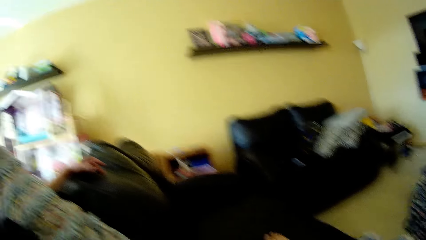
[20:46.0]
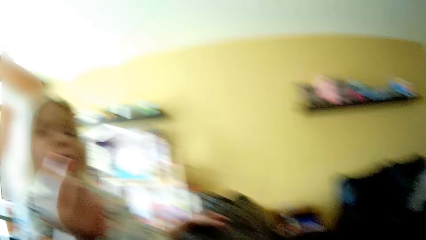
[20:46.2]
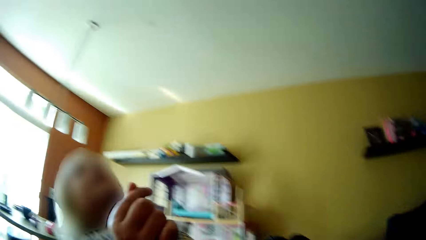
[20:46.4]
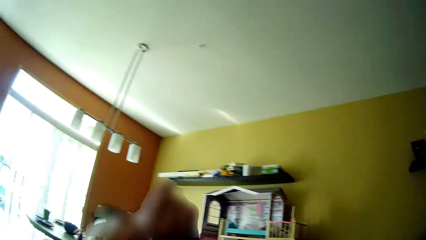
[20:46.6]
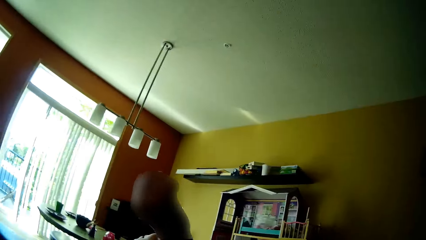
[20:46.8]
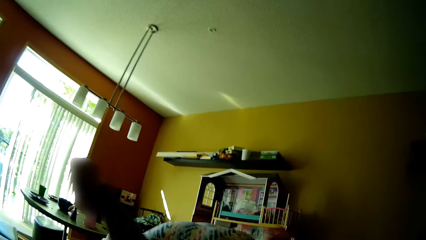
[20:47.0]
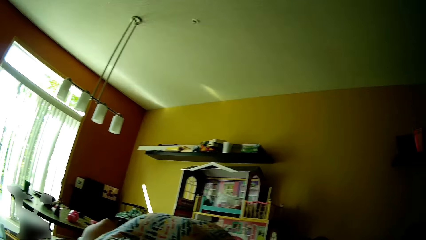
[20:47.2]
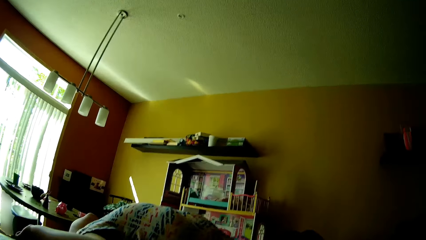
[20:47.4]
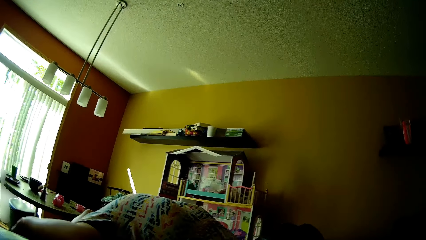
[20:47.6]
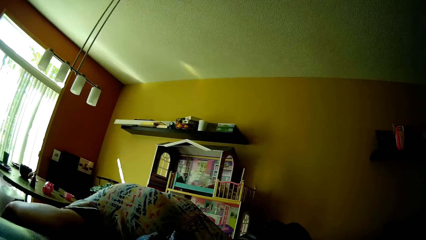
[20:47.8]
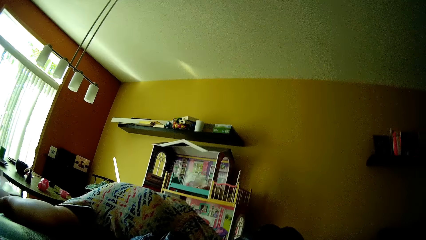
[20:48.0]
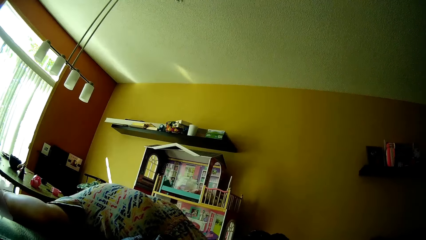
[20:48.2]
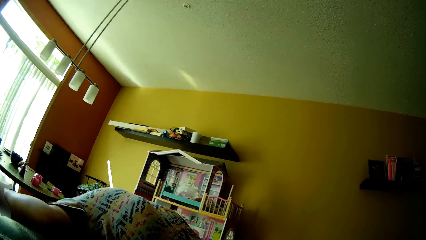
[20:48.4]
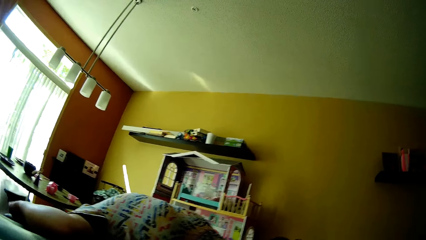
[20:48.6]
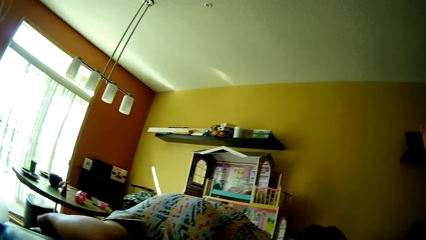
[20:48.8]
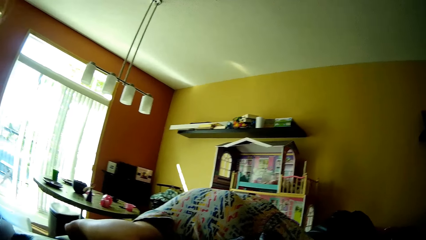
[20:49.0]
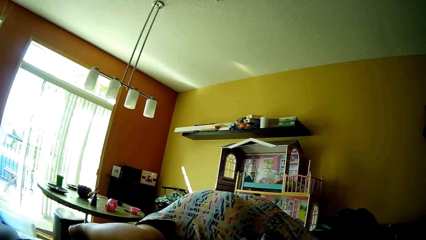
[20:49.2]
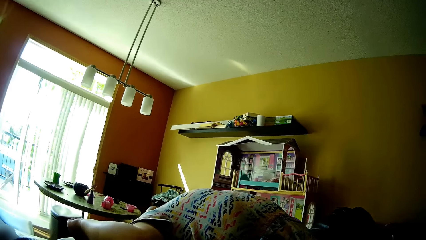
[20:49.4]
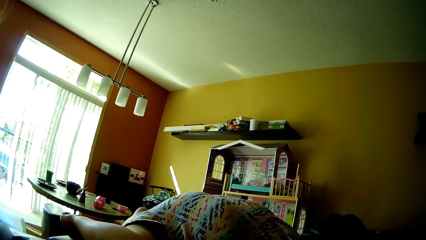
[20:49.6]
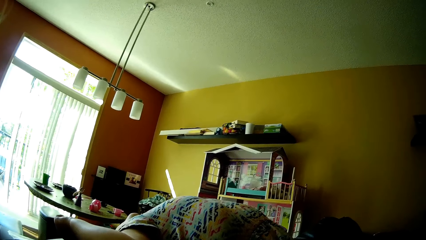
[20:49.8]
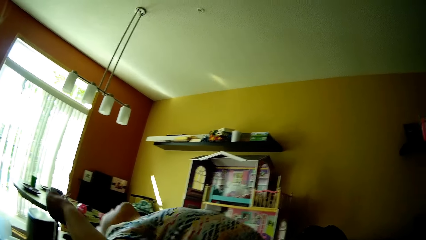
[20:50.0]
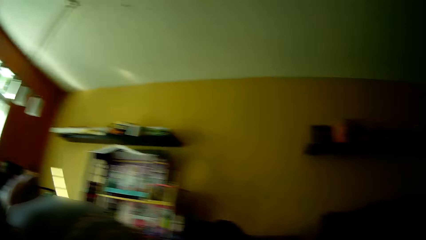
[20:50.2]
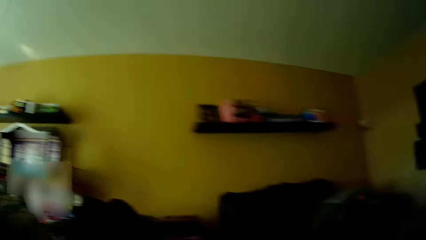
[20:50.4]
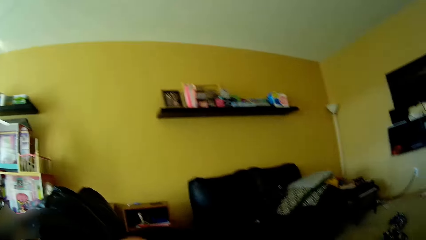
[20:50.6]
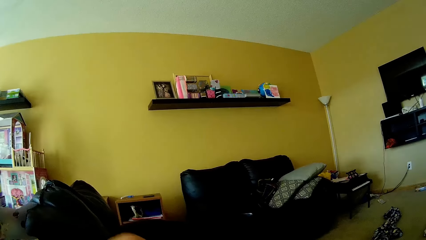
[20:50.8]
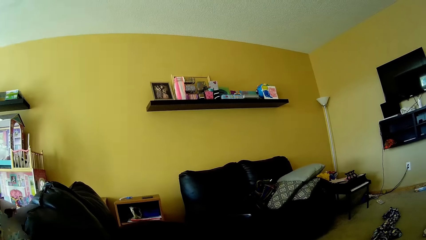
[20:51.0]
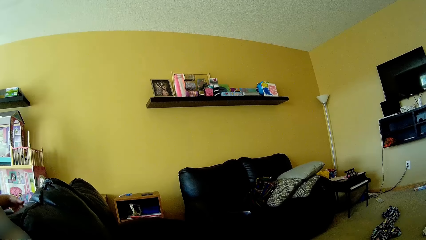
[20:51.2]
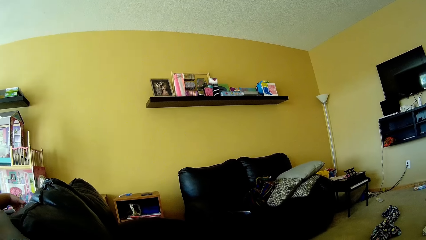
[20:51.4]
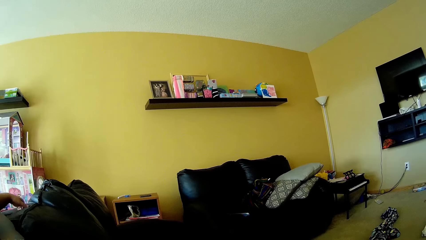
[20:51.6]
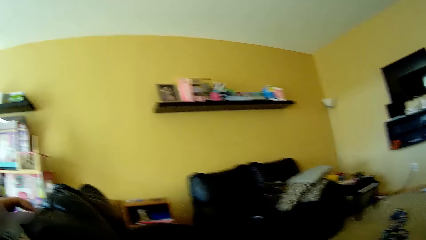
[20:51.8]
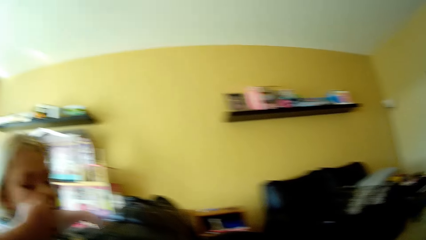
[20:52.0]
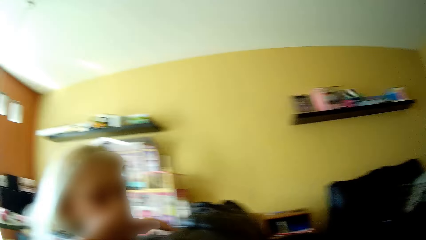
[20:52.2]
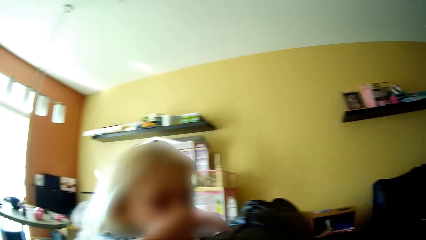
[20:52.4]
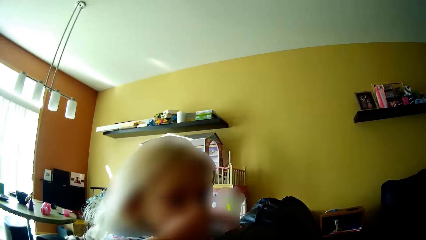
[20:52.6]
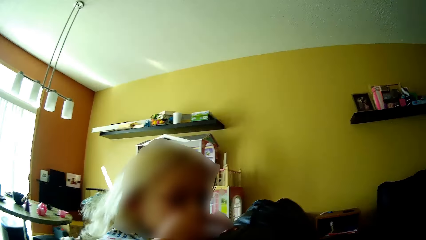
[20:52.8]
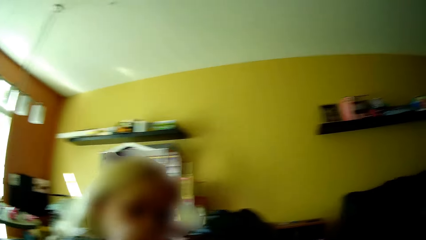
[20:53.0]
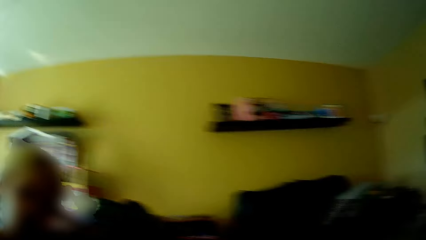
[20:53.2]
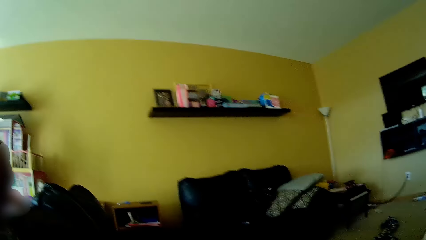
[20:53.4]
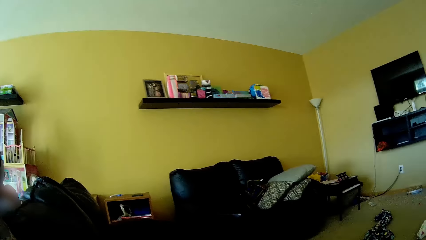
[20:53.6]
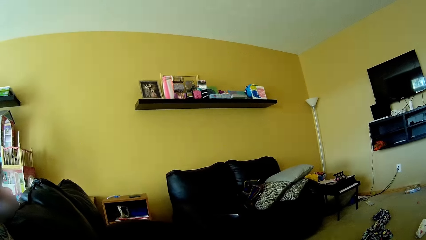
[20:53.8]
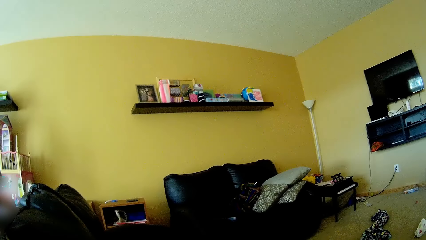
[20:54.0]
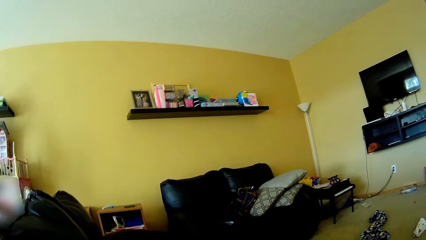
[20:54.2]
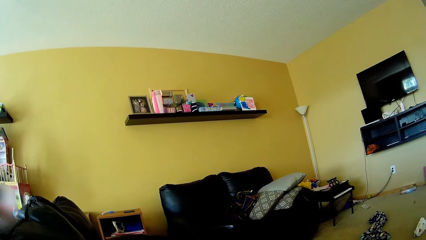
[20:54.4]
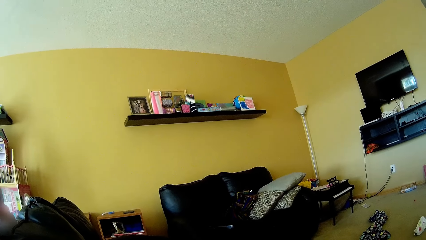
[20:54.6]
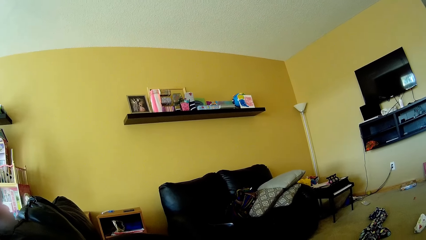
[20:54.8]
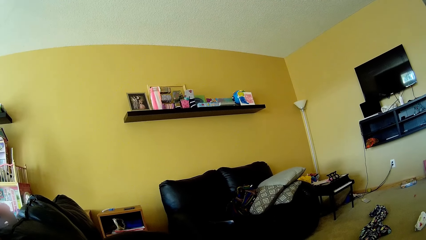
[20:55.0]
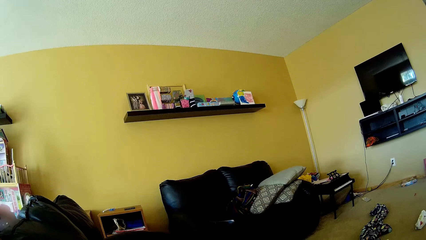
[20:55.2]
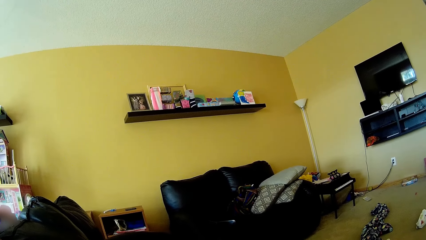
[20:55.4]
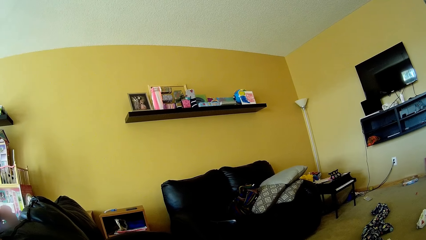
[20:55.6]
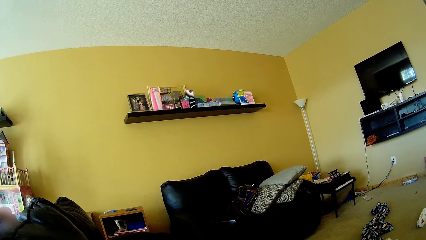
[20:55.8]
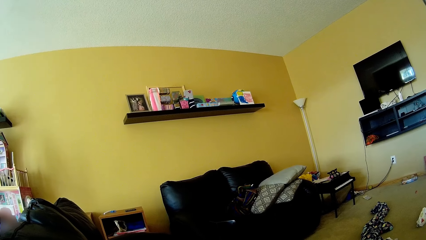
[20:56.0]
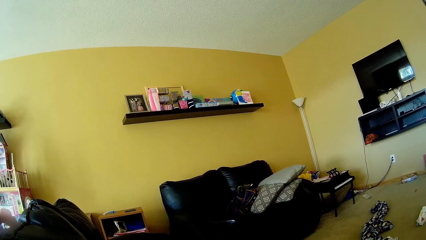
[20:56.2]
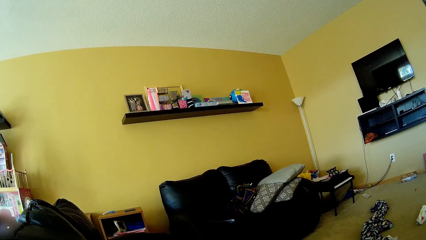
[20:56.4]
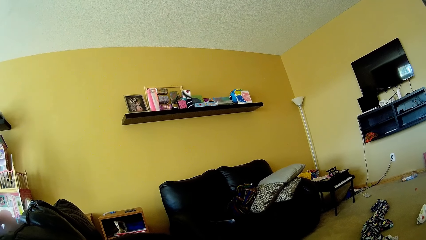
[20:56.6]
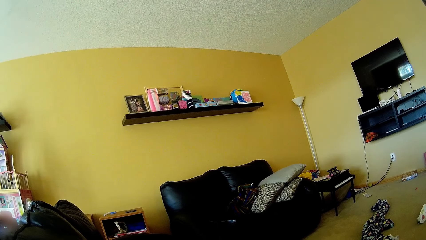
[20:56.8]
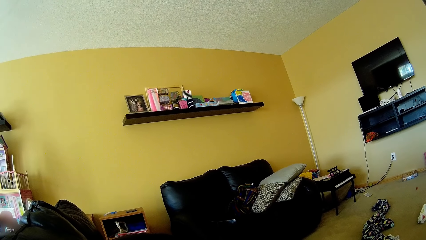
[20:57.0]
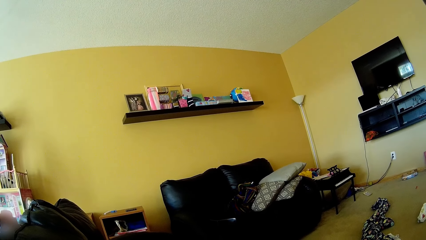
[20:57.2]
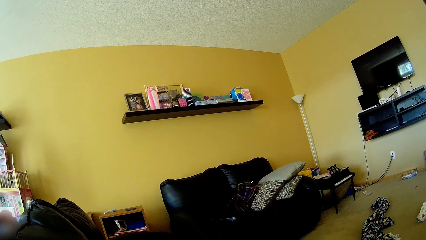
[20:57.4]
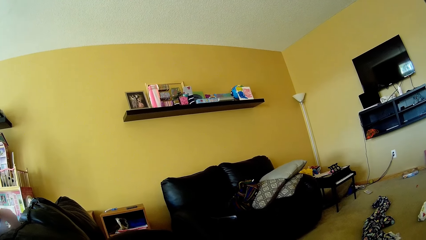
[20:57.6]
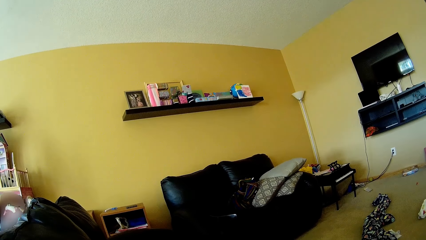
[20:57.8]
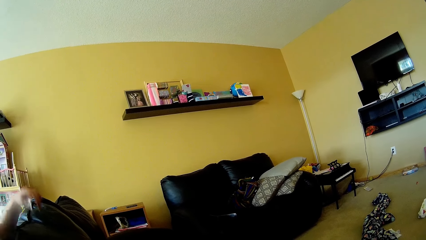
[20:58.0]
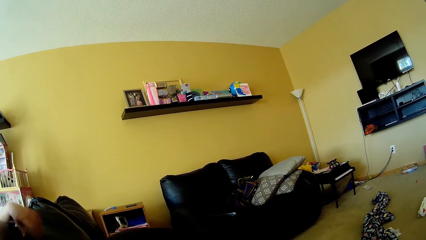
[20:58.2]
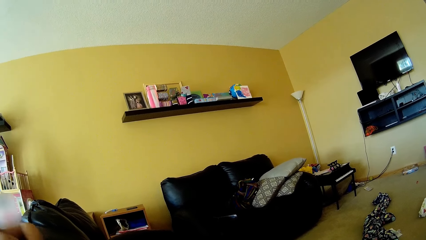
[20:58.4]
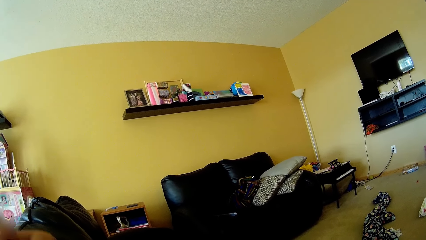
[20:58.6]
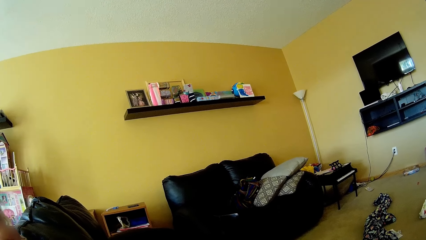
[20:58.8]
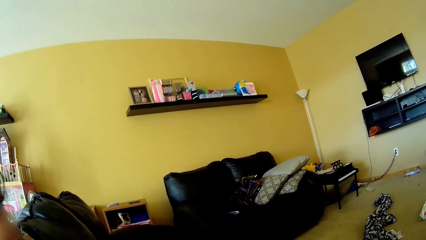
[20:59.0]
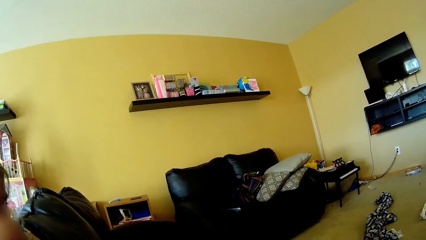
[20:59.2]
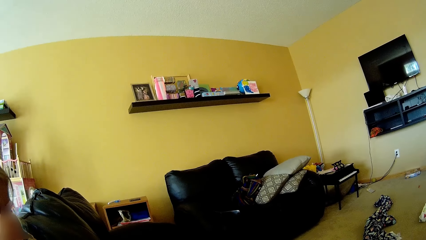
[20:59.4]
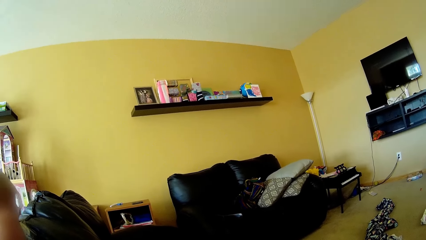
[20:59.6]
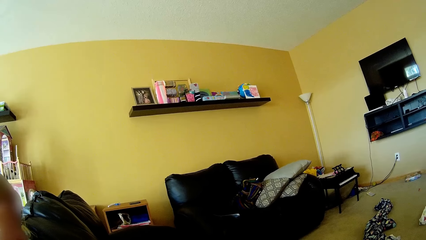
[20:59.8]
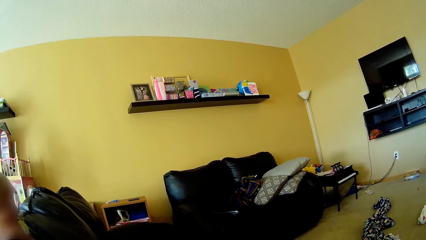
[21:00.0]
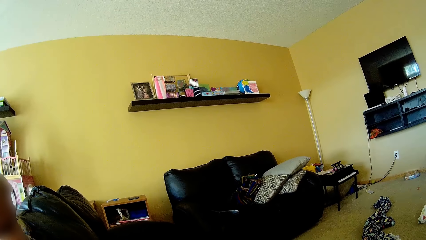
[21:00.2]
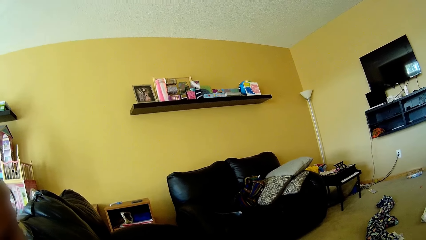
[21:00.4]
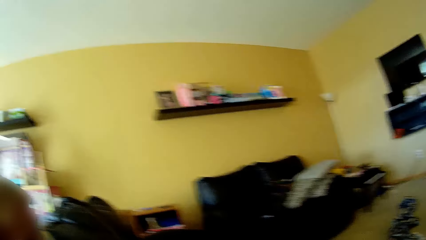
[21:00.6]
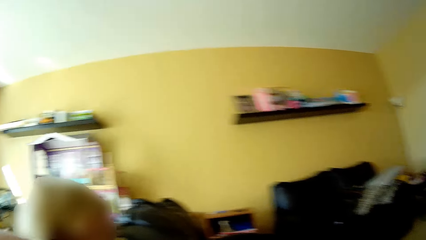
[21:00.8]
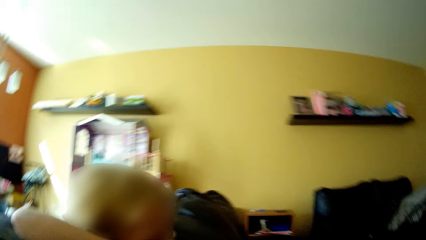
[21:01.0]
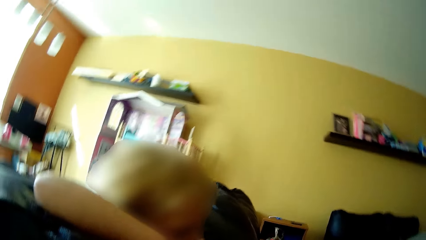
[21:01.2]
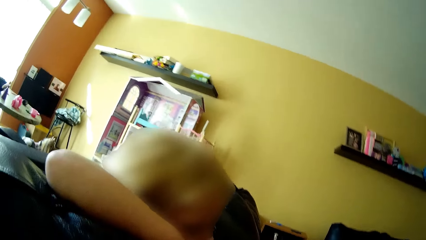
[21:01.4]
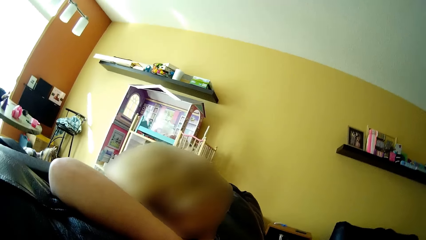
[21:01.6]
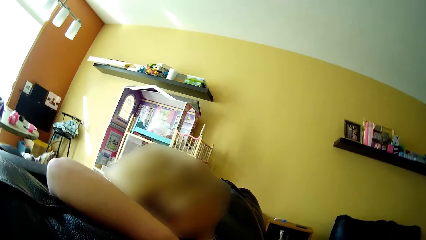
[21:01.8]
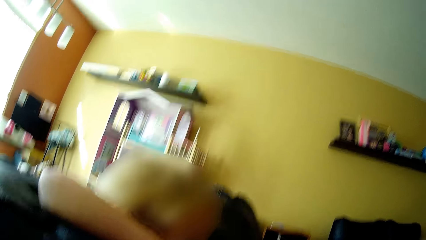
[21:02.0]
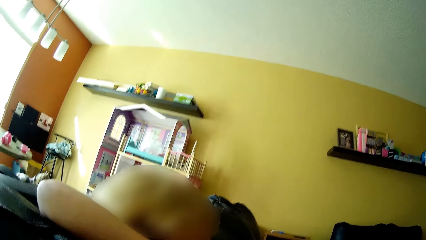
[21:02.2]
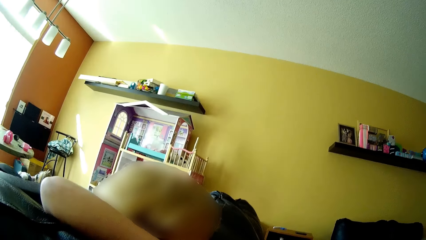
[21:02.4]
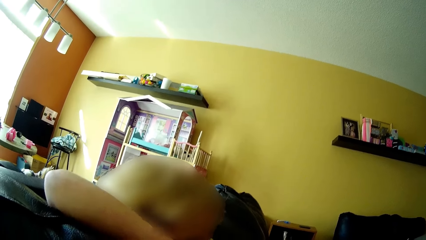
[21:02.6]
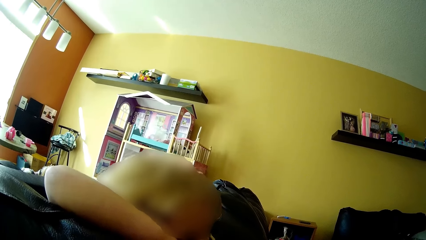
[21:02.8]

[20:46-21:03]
The girl talks to the camera wearer and bends backwards on the couch. The camera wearer talks to the girl. The girl talks to the camera wearer. The camera wearer talks to the girl. The girl talks to the camera wearer. The camera wearer talks to the girl.
